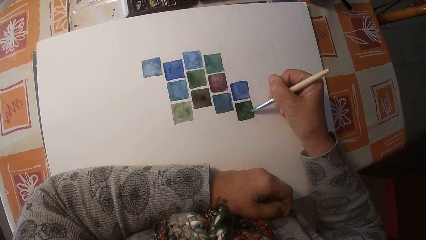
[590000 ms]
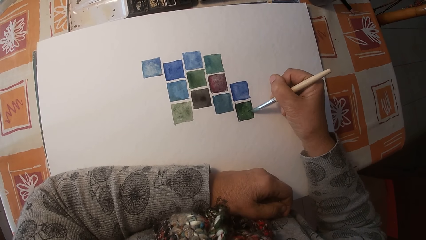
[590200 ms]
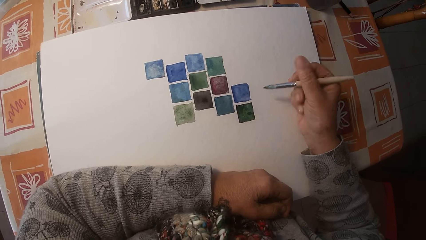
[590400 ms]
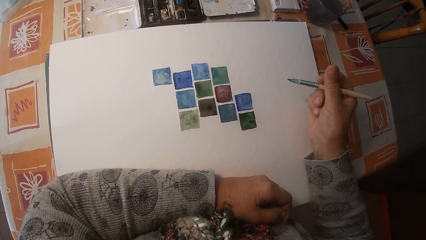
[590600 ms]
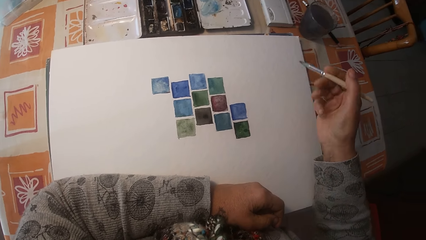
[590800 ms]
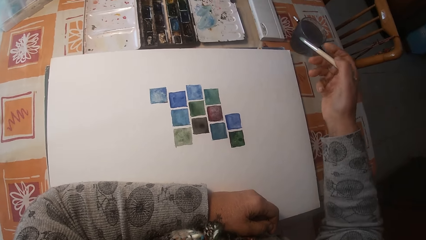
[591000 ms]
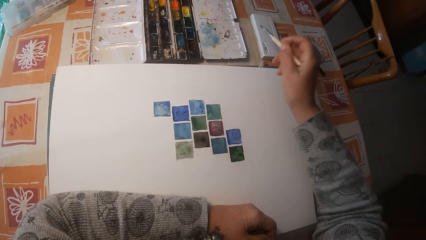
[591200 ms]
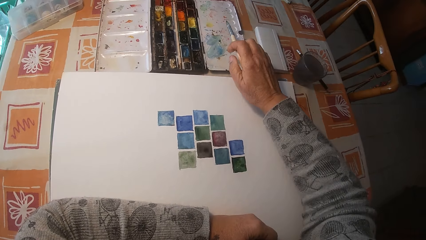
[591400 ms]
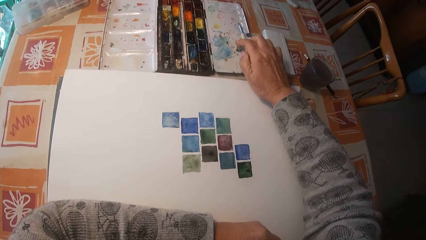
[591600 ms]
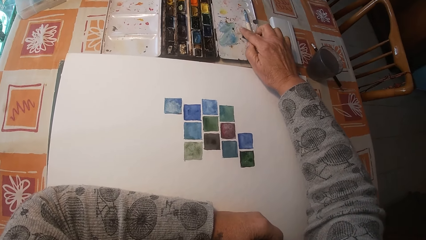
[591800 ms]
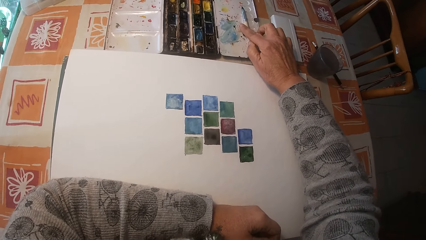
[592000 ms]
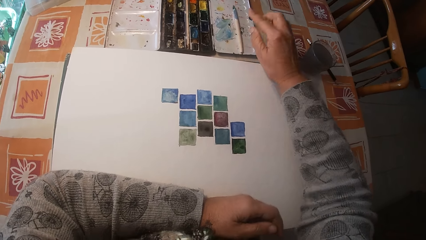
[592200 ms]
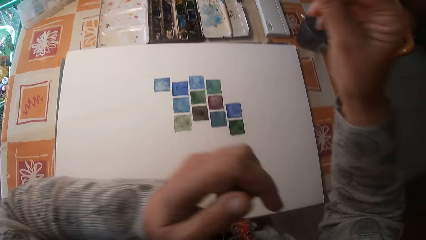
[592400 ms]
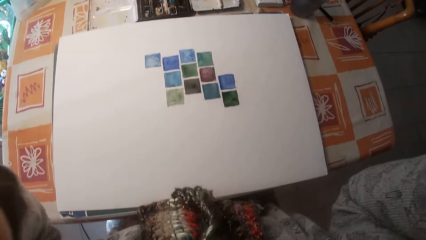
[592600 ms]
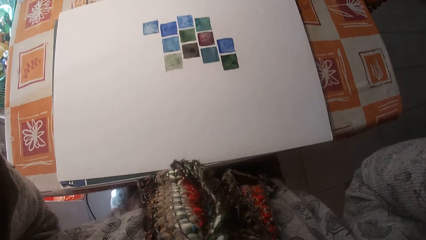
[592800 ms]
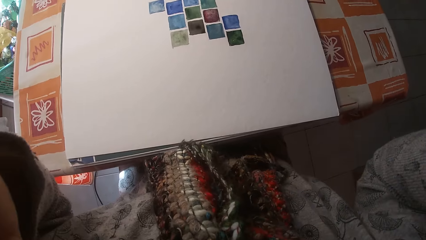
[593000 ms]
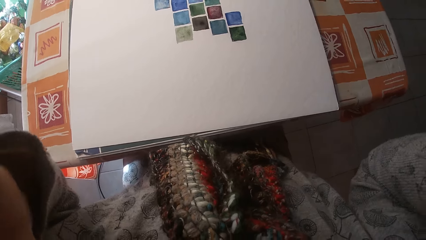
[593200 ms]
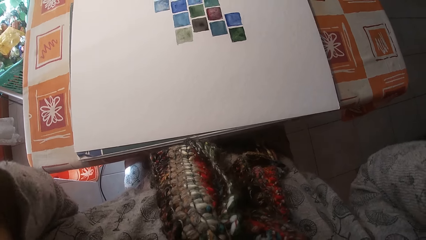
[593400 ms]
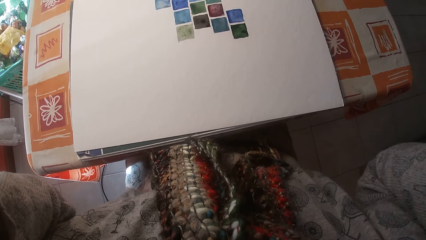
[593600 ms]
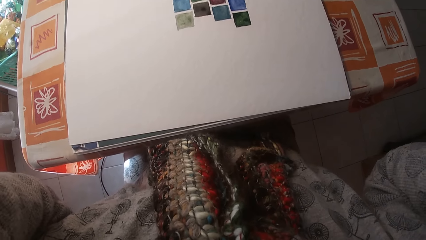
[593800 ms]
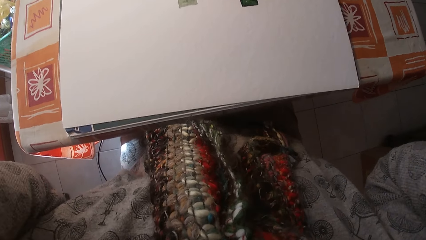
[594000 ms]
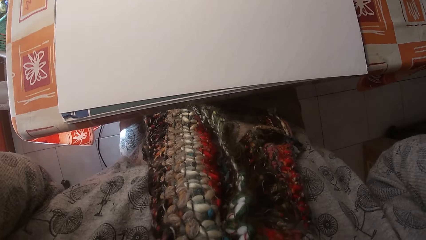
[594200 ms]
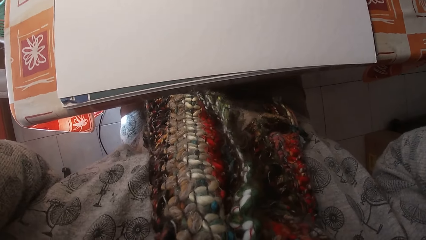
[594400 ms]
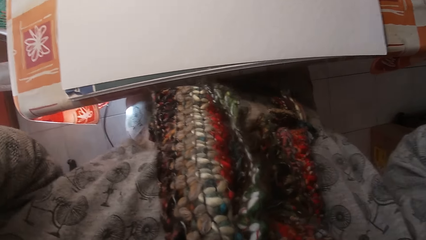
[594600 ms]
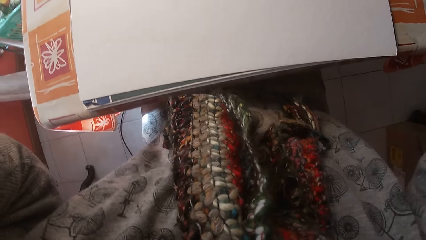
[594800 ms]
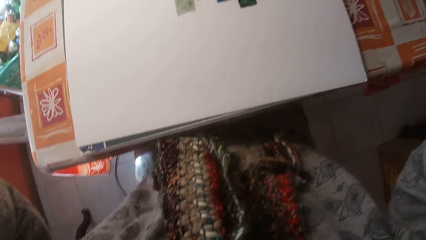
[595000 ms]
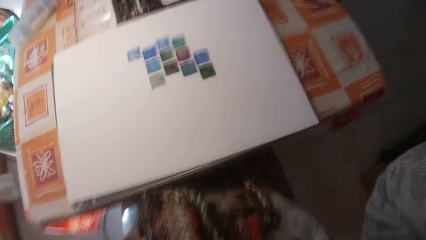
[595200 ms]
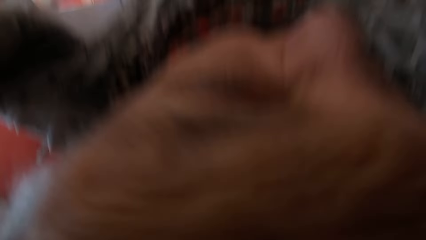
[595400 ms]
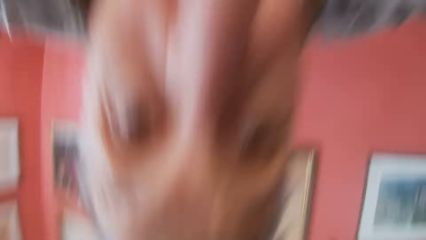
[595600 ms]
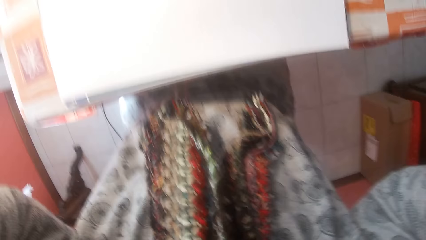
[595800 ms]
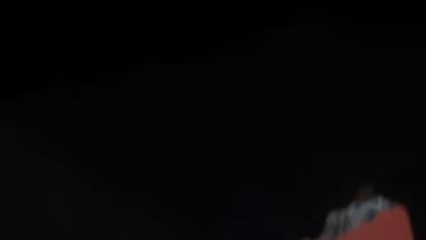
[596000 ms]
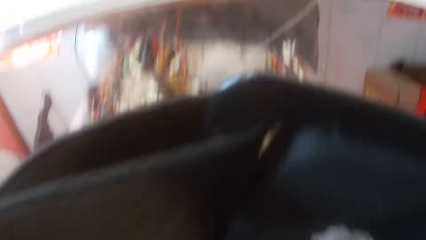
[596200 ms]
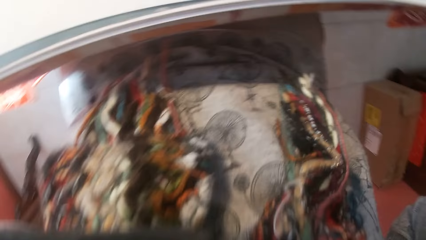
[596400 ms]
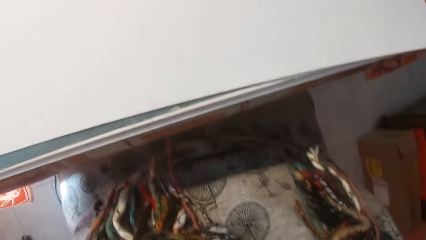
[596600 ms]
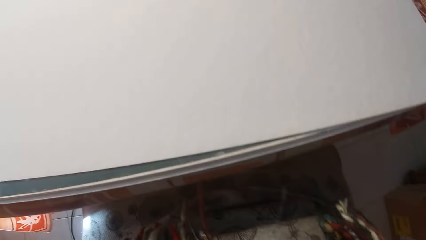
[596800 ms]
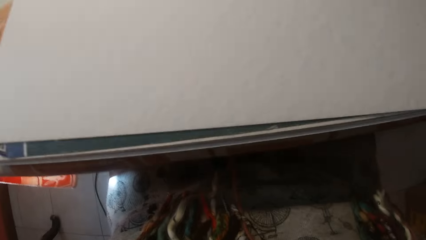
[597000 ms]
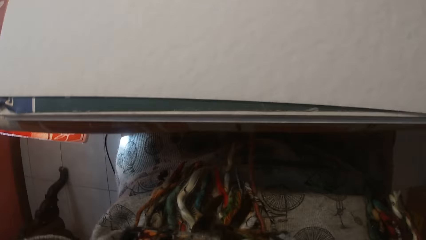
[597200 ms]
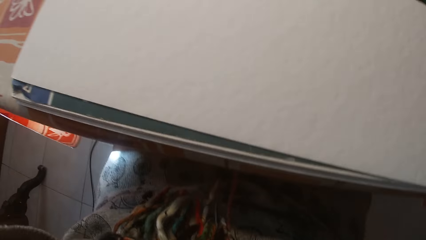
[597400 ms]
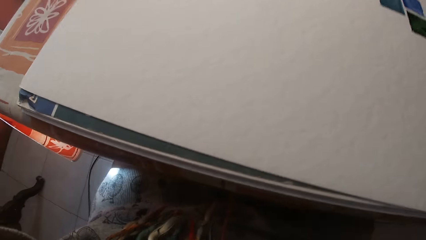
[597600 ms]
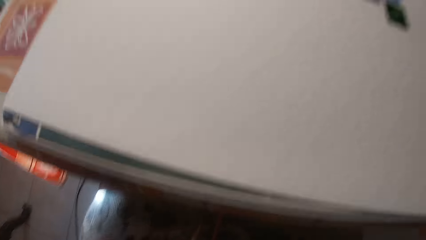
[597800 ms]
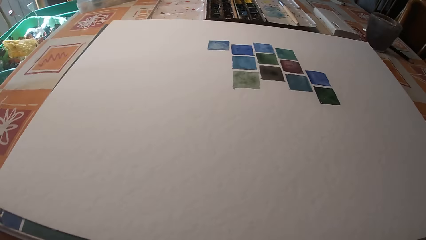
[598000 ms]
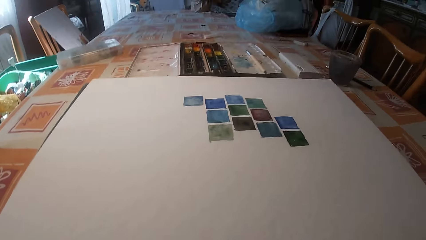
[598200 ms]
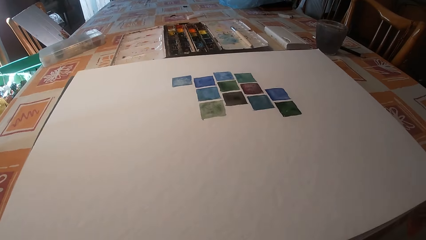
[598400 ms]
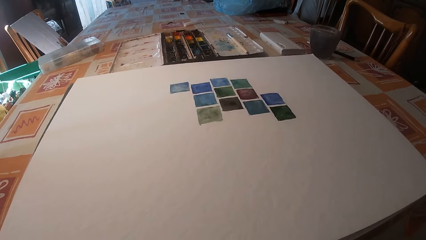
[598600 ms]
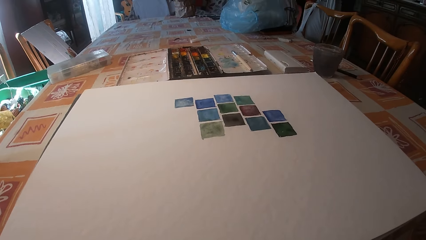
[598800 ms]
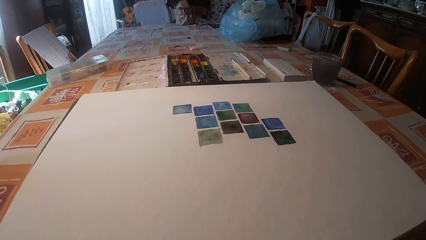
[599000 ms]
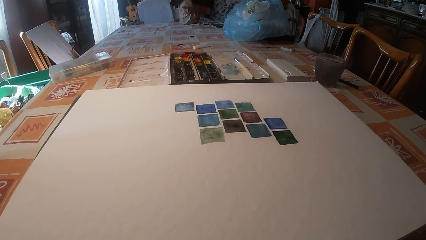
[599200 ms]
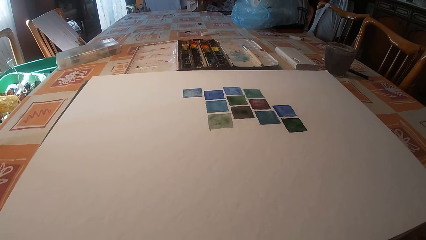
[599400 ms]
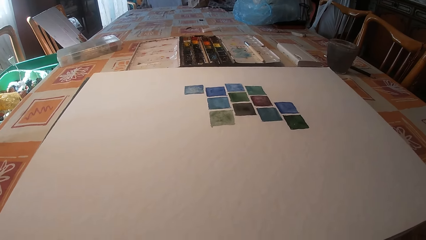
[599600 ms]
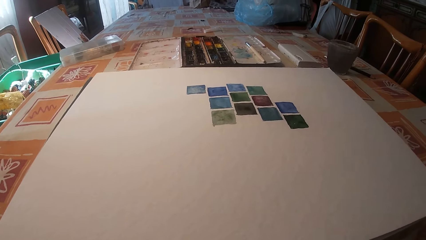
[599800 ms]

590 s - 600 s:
The camera wearer removes the brush on the drawing book. She raises her hand. She moves her hand towards the palette. She places the paint brush on the palette or paint box. She raises her hands. She touches her head. She adjusts the camera on her head.
